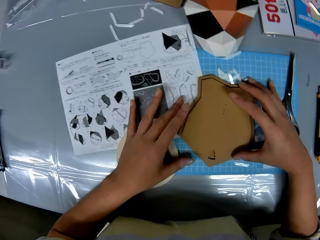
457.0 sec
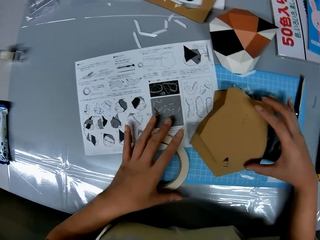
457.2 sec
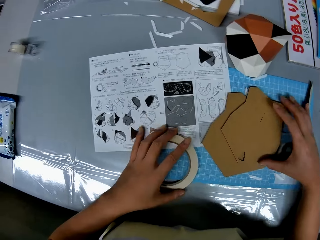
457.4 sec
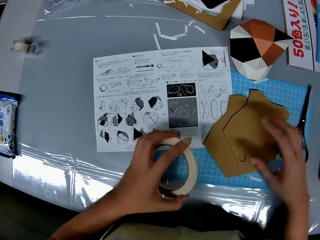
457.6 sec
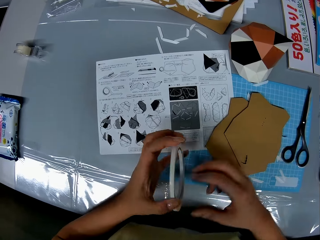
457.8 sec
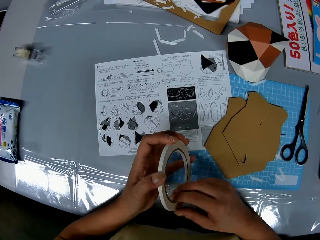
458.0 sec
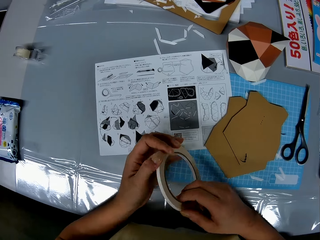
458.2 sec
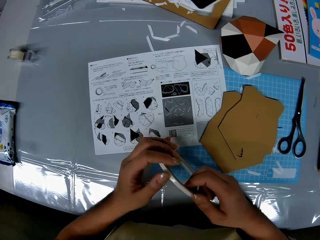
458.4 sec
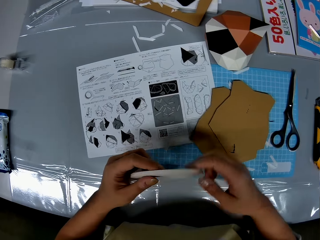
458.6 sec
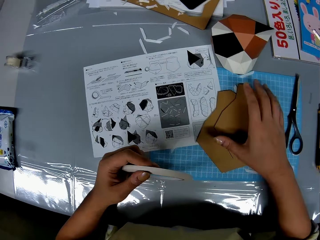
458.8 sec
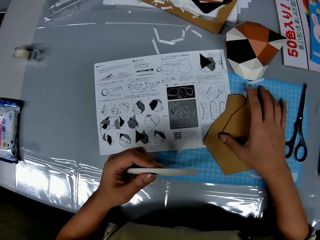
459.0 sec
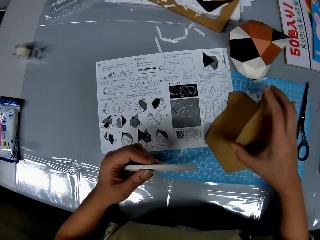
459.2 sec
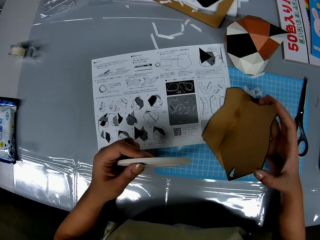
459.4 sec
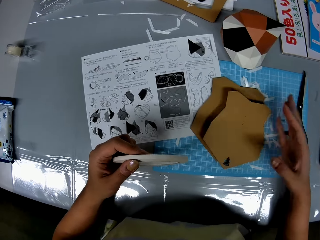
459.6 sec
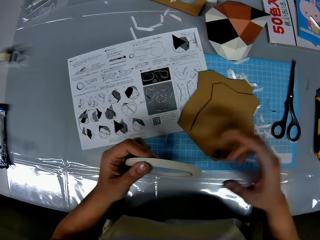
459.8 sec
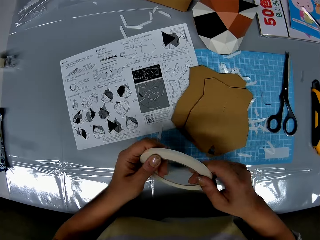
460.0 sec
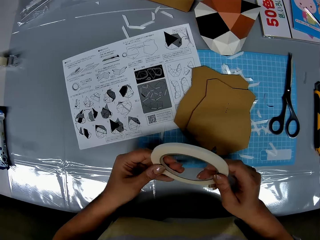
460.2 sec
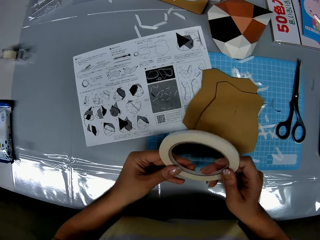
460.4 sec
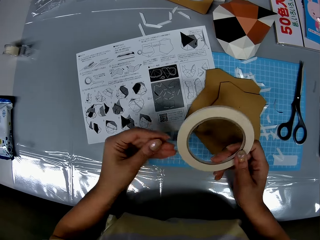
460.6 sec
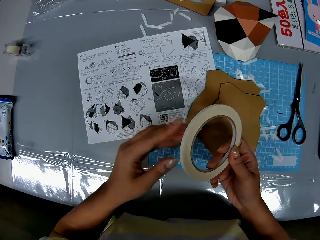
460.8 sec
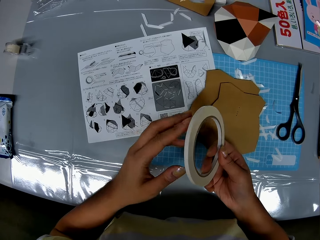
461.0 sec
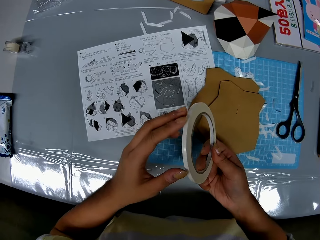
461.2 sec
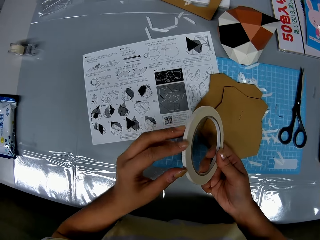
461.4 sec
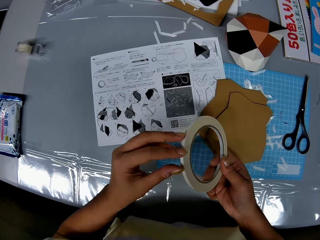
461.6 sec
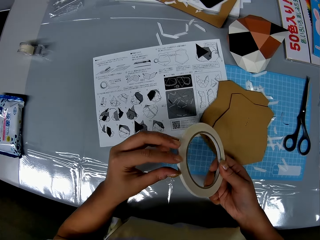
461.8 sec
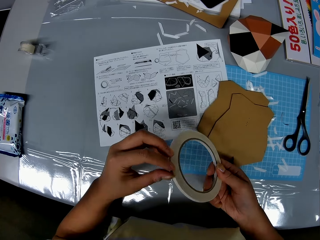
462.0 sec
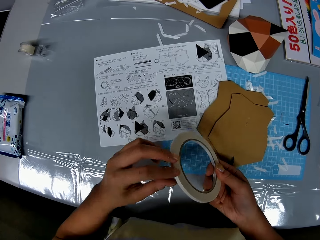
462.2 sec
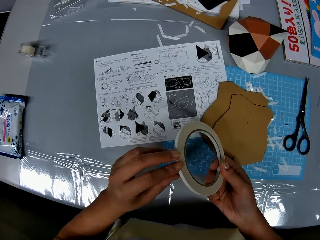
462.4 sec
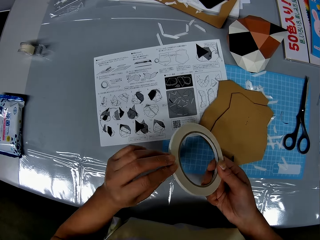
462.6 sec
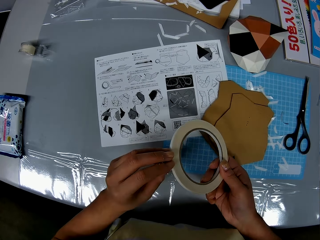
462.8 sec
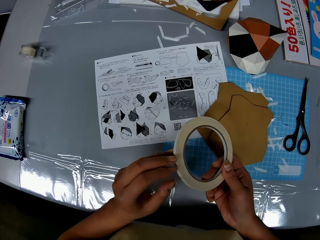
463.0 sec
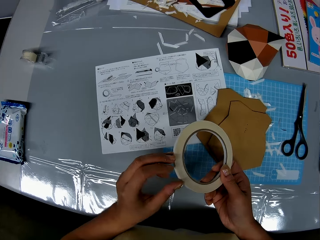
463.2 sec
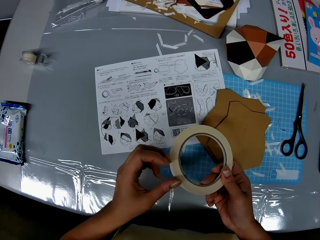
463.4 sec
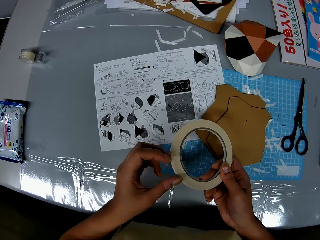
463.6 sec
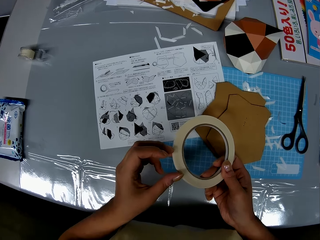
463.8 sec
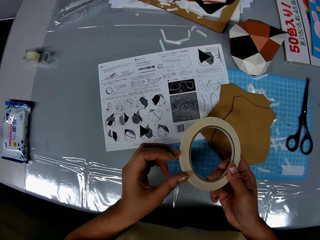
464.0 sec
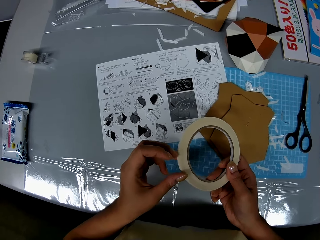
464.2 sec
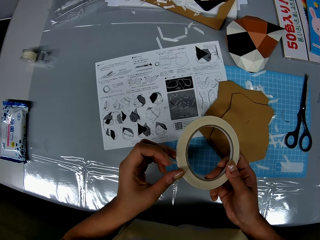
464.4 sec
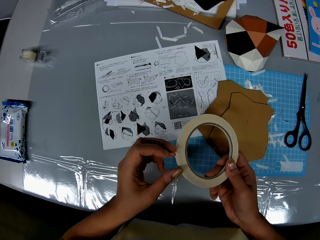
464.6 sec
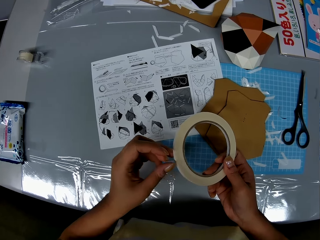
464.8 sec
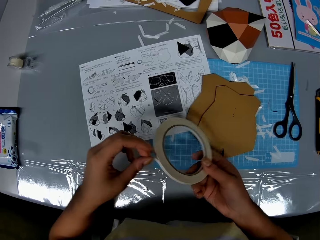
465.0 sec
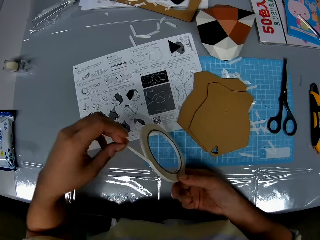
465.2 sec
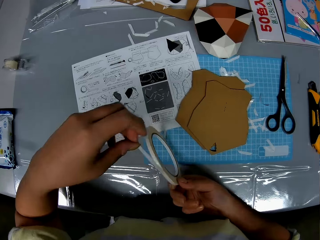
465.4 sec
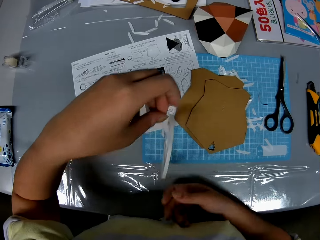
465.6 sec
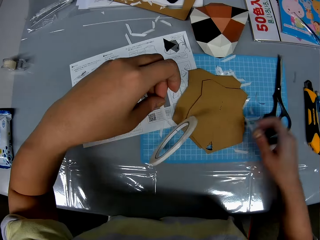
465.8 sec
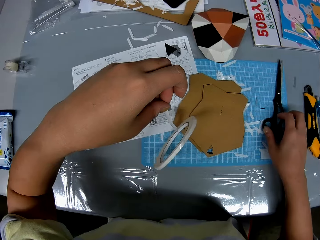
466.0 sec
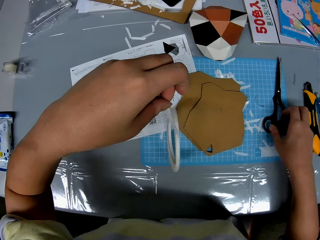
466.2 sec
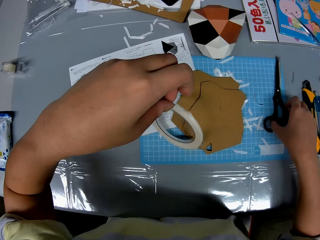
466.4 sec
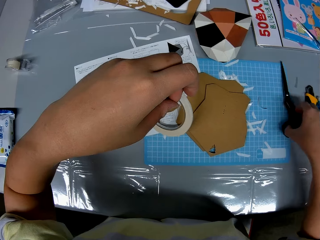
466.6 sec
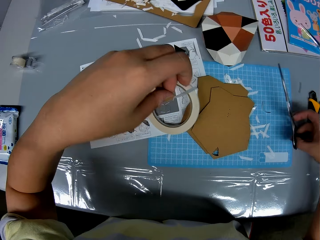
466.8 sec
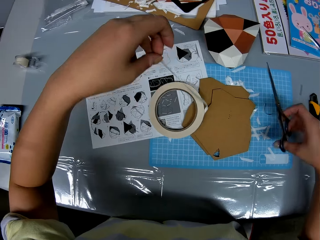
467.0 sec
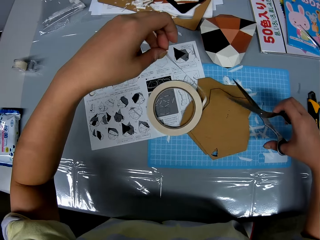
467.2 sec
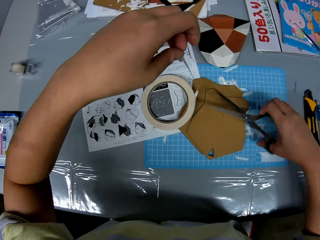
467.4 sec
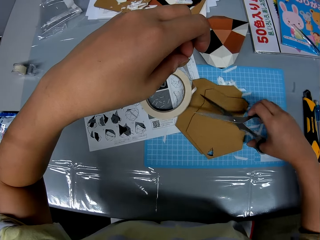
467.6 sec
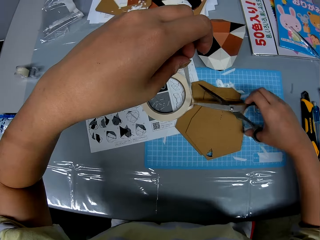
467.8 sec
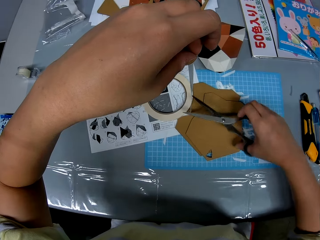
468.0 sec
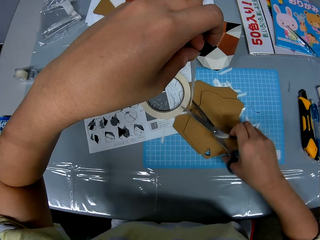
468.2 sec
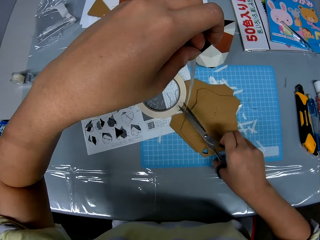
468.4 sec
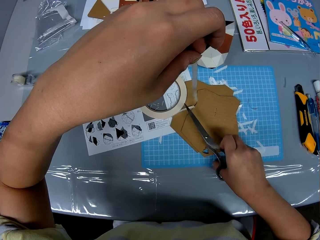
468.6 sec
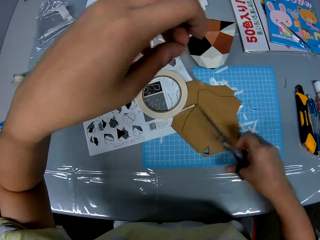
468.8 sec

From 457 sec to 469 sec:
The camera wearer holds the masking tape with her hand. She moves the piece forwards. She lets go of the cardboard piece. She holds the masking tape with both her hands. She moves her hand forwards. She places her hand on the piece. She lifts up the piece. She turns the paper craft on the table. She returns the piece back to its original position. She moves her hand towards the masking tape. She holds the masking tape with both her hands. She opens up the double sided tape. She pulls on a part of the masking tape. She moves her hand forwards. She holds the pair of scissors with her hand. She picks up the scissors on the table. She moves the scissors towards her.

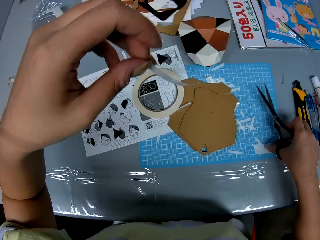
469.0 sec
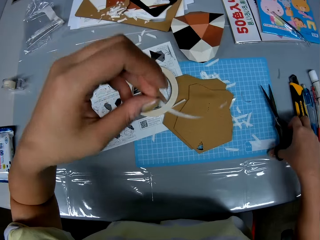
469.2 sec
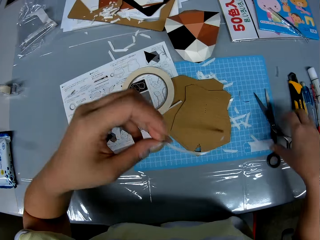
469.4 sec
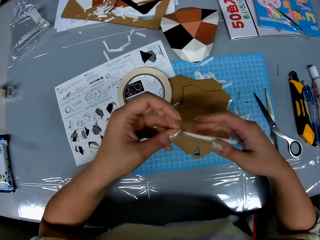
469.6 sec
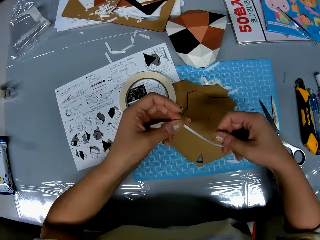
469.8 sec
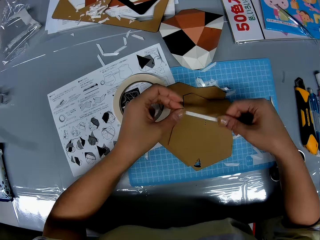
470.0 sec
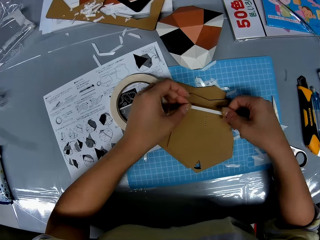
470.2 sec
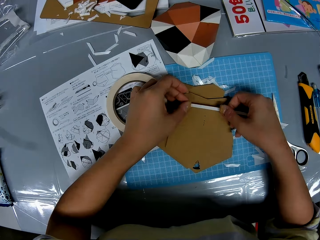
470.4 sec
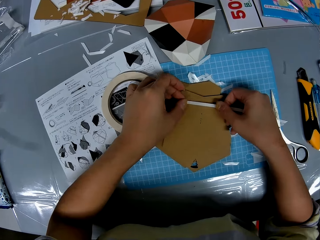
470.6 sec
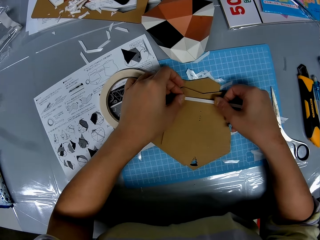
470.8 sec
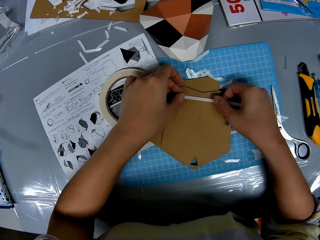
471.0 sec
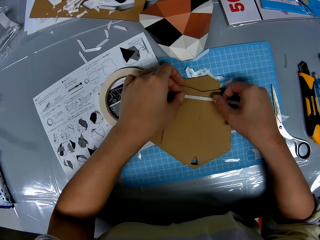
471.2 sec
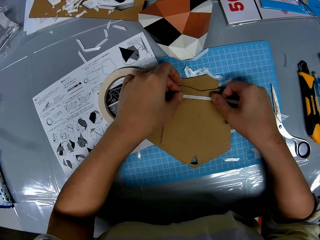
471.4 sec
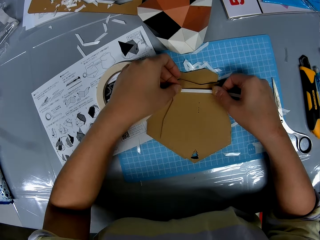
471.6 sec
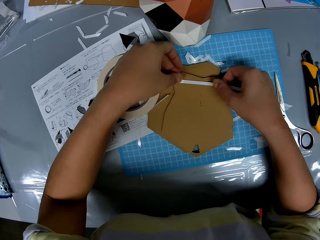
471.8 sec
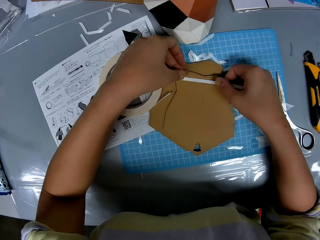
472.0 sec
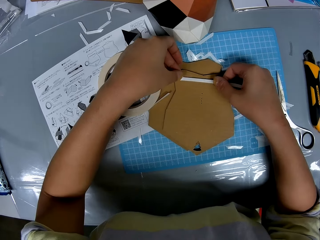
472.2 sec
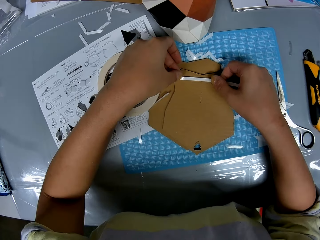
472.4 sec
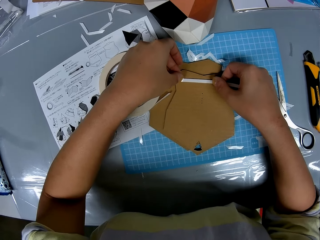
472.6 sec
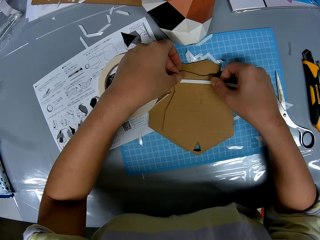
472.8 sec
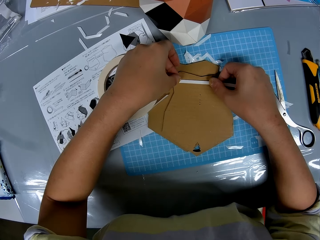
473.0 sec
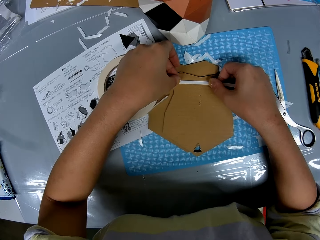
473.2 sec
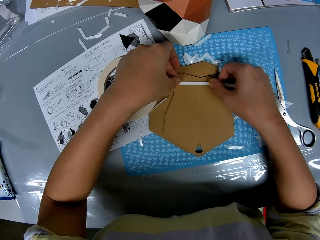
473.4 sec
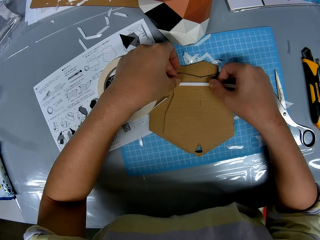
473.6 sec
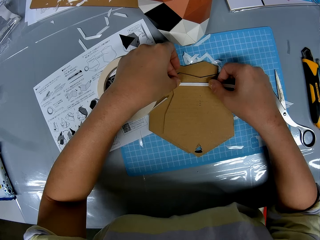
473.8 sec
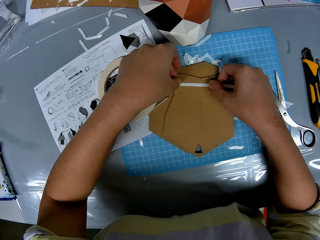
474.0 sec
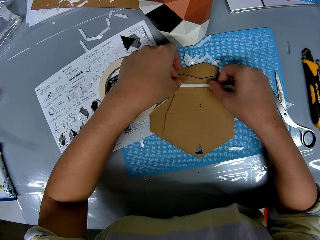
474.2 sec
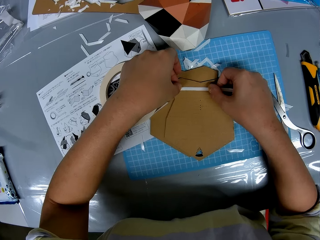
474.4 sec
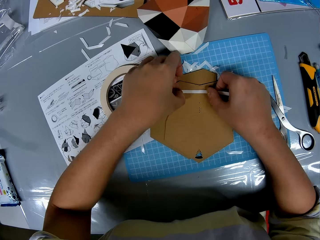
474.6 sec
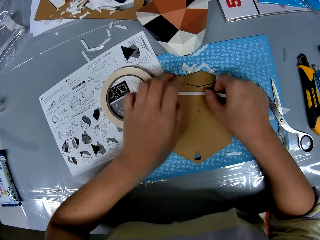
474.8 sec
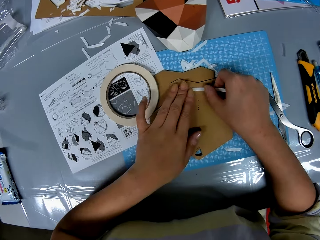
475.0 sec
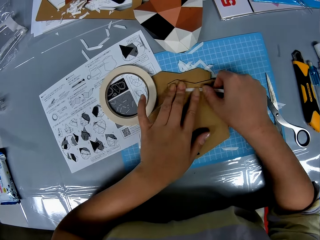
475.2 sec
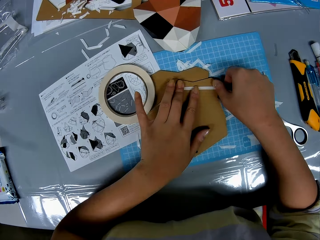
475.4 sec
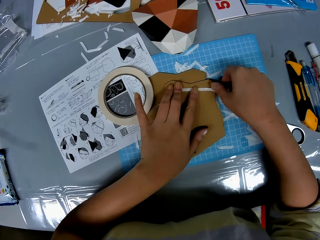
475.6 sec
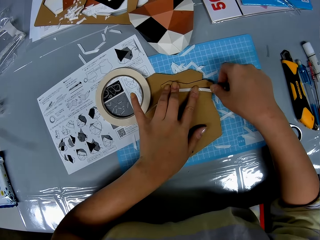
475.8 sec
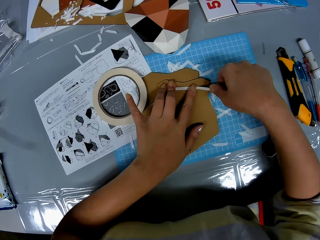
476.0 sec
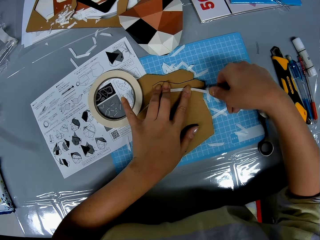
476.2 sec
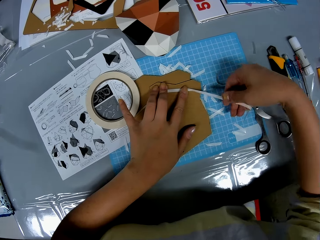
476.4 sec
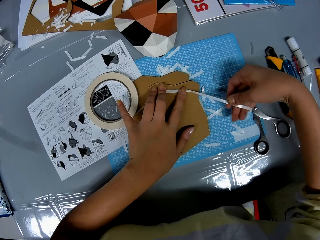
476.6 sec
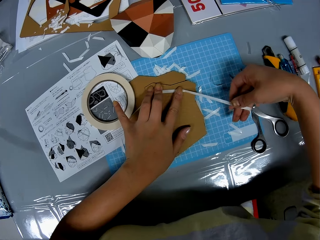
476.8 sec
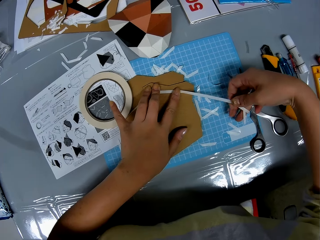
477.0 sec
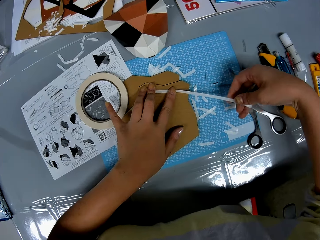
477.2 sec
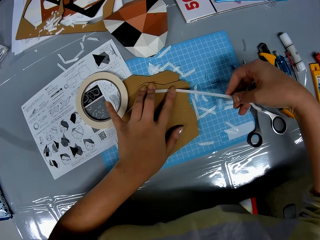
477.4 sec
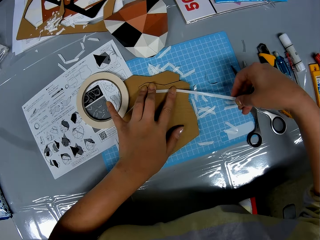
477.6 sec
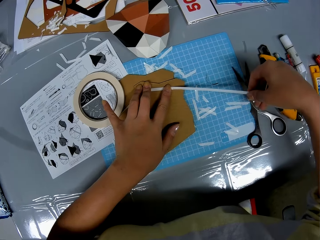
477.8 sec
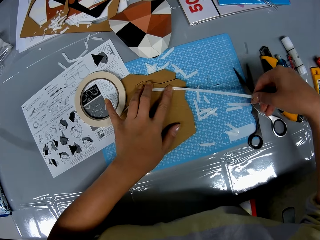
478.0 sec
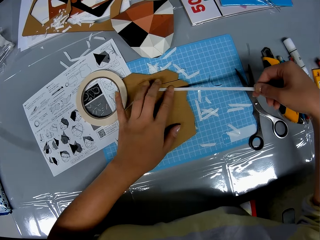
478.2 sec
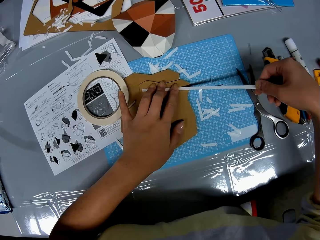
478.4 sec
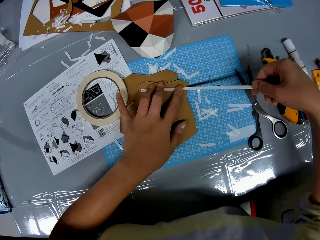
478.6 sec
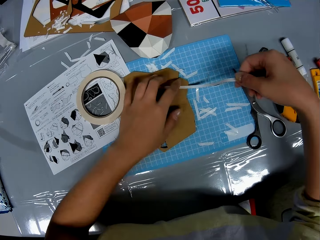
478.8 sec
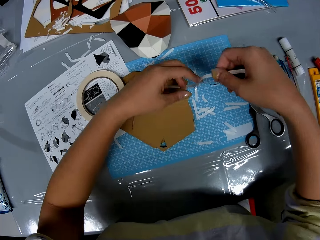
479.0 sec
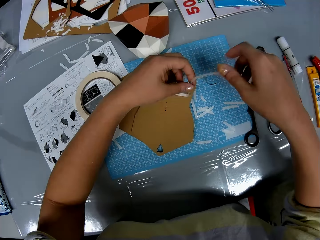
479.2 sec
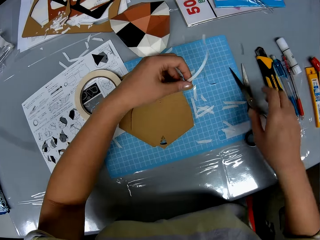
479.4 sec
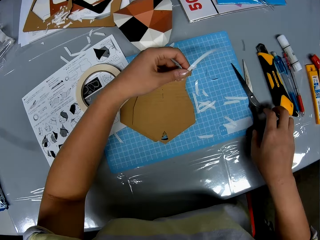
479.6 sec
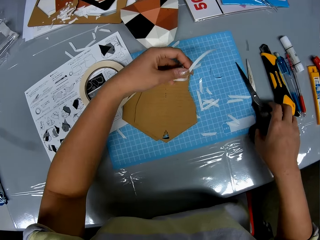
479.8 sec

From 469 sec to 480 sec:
The camera wearer cuts the double sided tape or masking tape with the scissors. She moves her hand backwards, and places the scissors on the cutting mat. She moves her hand towards the tape. She holds the masking tape with both her hands. She moves her hand towards the cardboard pieces. She places the double sided tape on the paper craft. She moves her hand towards the scissors.
